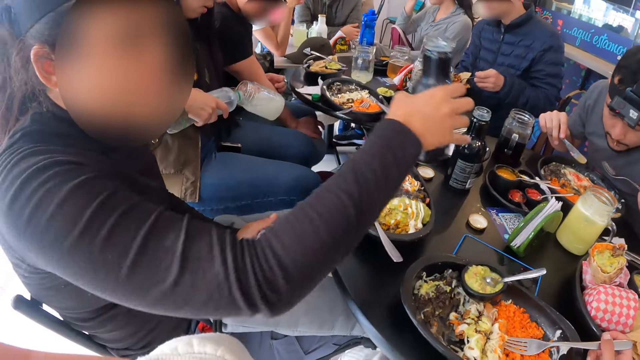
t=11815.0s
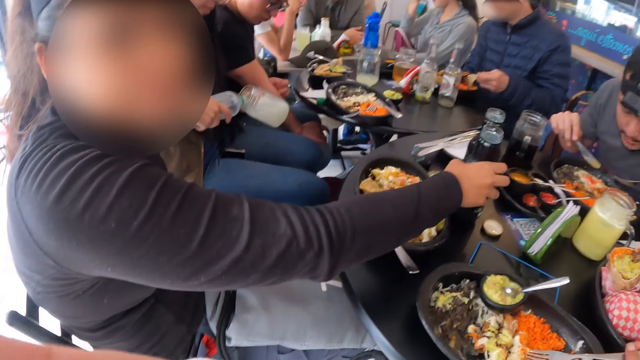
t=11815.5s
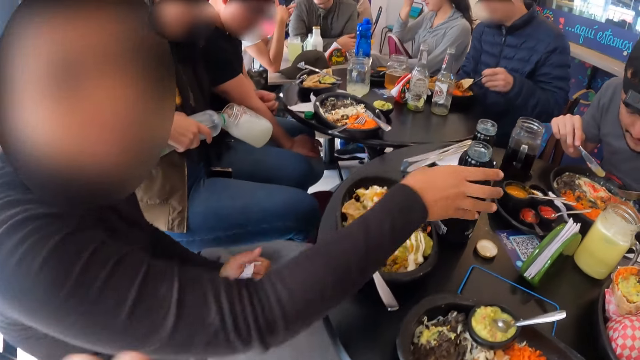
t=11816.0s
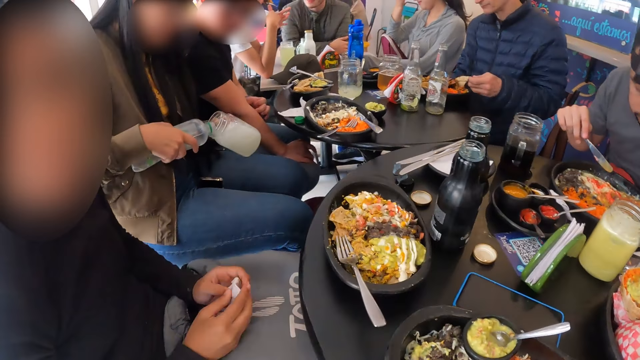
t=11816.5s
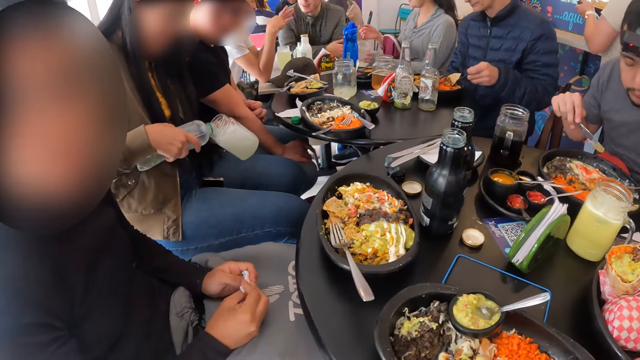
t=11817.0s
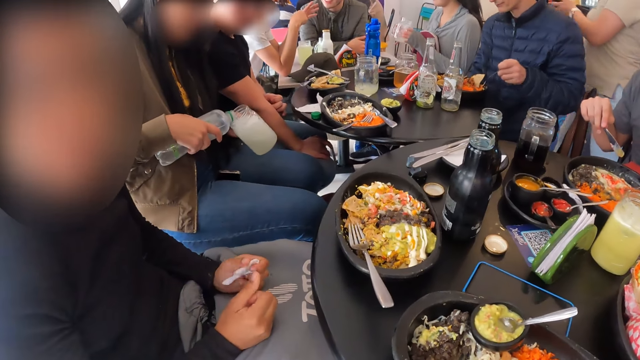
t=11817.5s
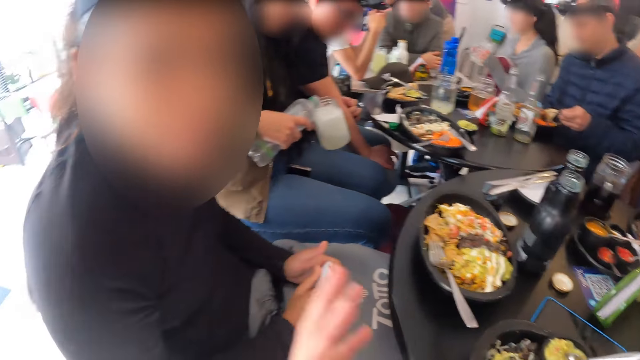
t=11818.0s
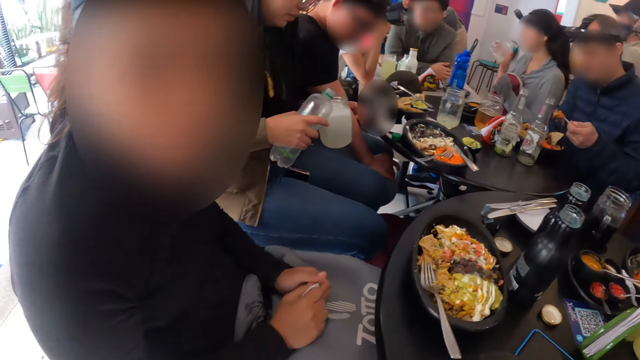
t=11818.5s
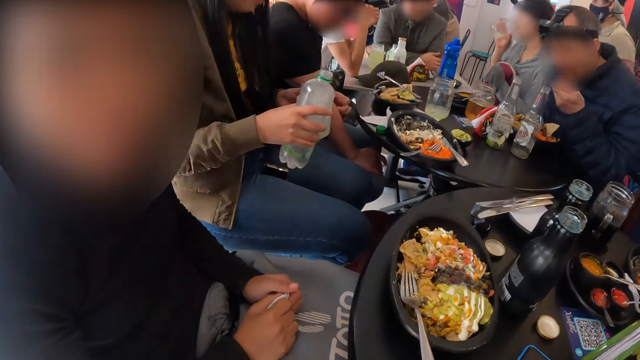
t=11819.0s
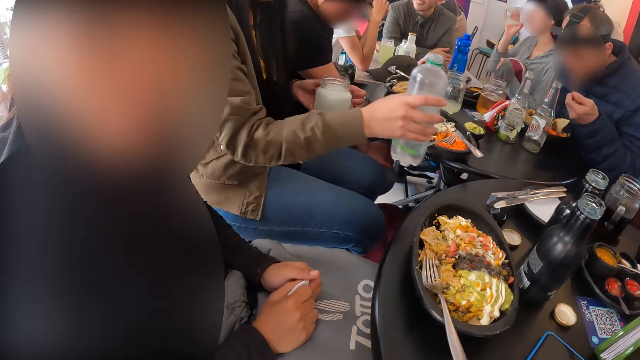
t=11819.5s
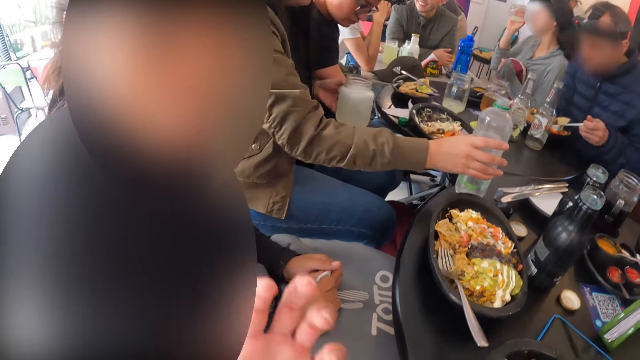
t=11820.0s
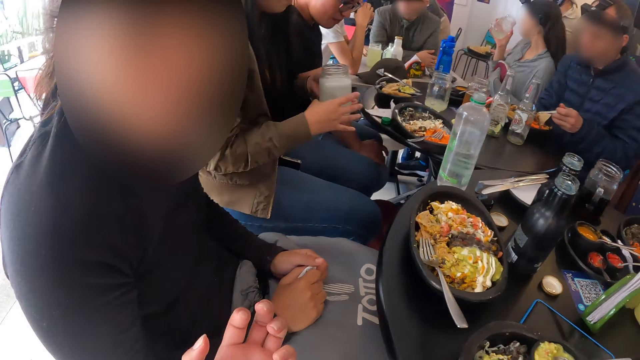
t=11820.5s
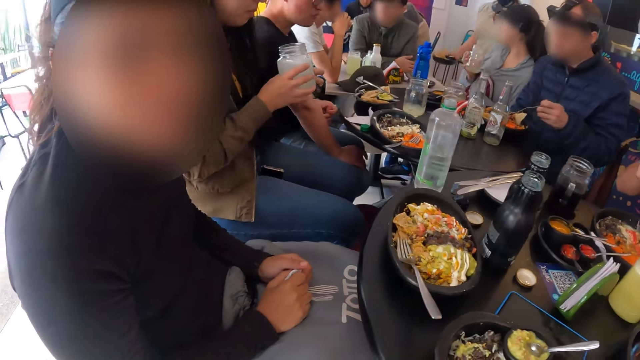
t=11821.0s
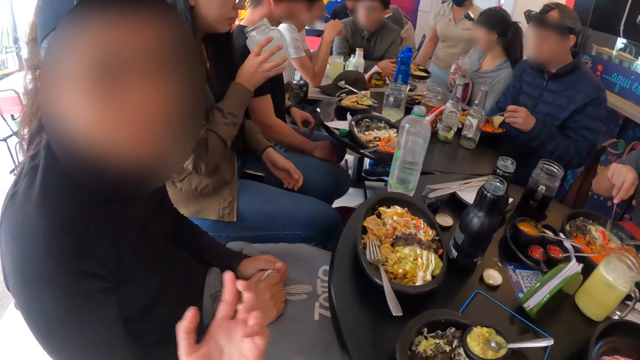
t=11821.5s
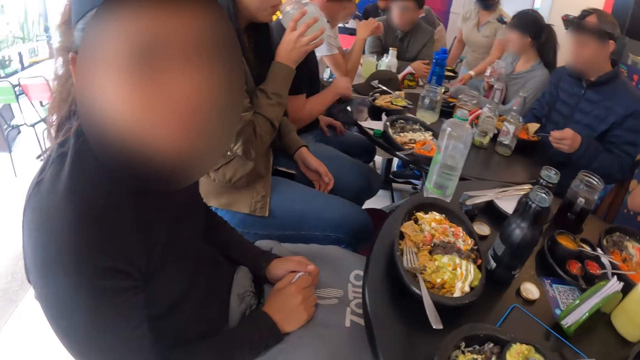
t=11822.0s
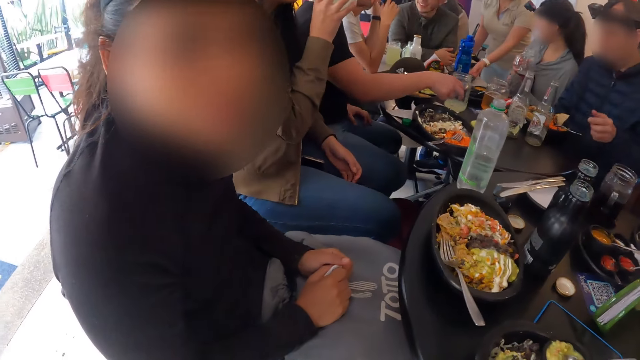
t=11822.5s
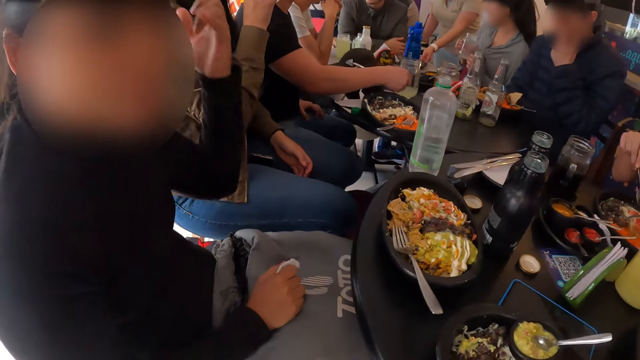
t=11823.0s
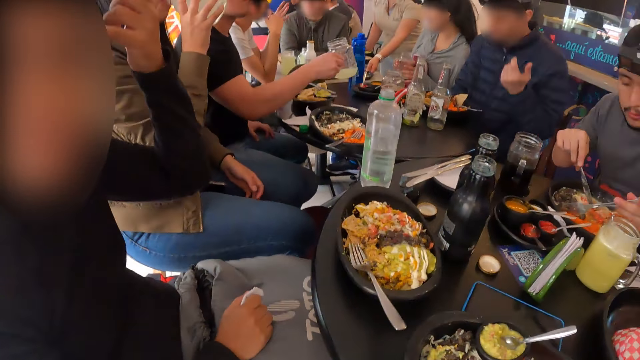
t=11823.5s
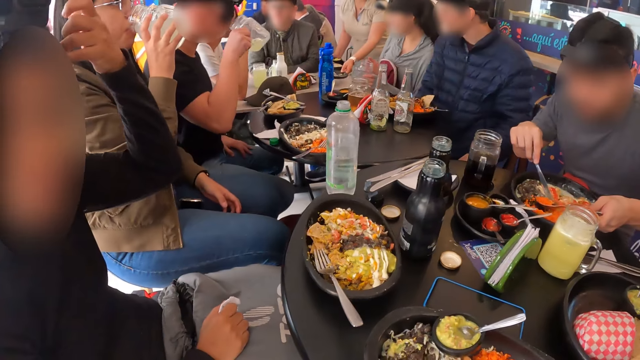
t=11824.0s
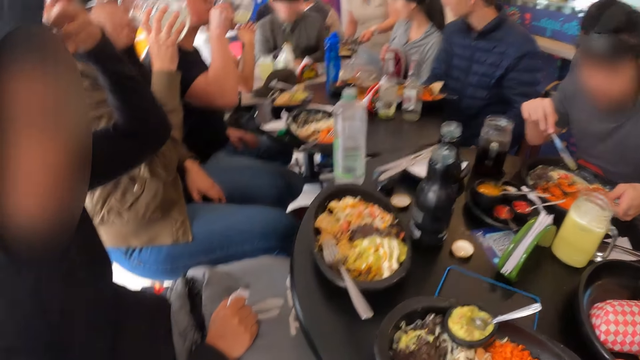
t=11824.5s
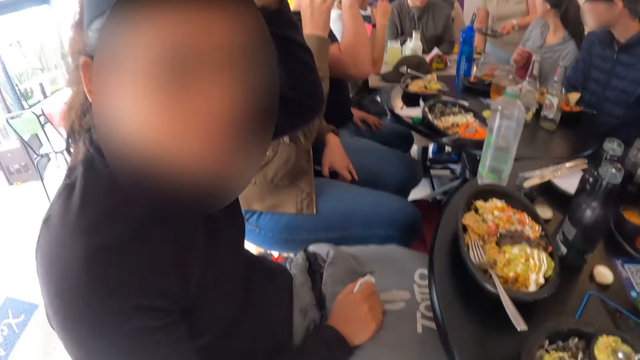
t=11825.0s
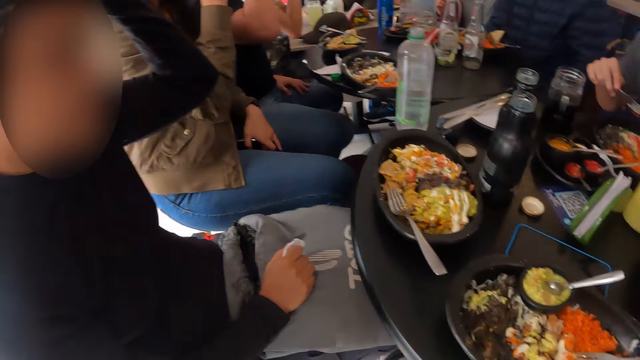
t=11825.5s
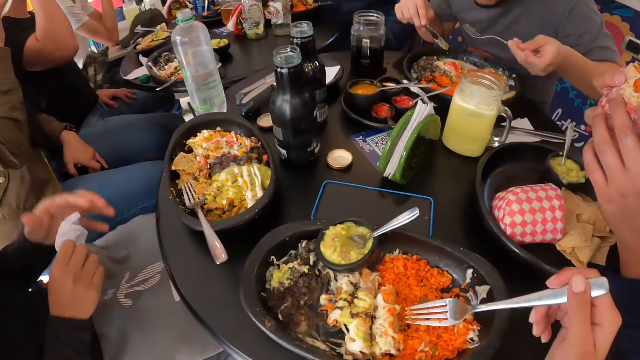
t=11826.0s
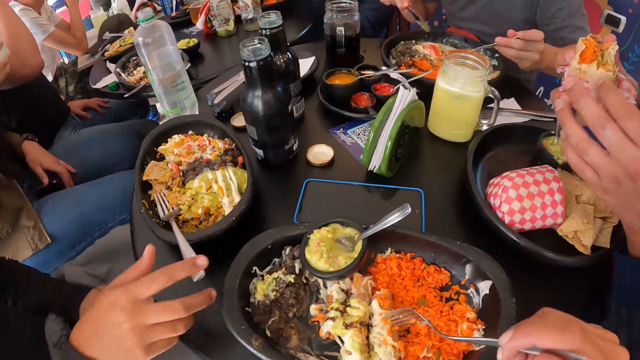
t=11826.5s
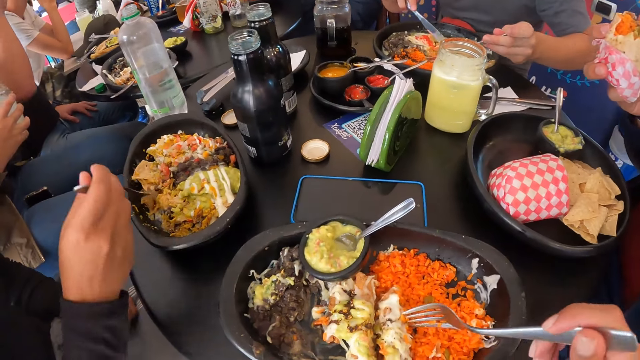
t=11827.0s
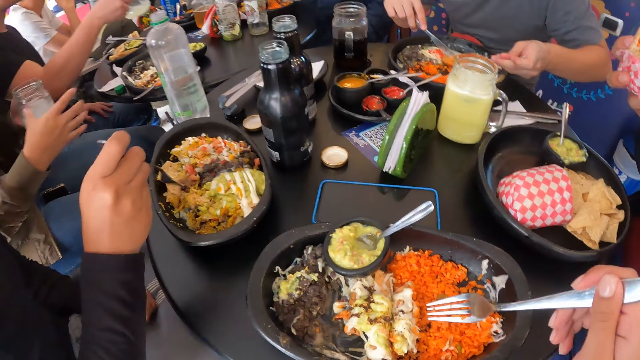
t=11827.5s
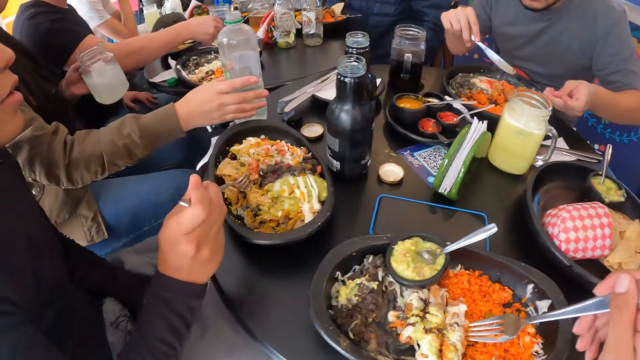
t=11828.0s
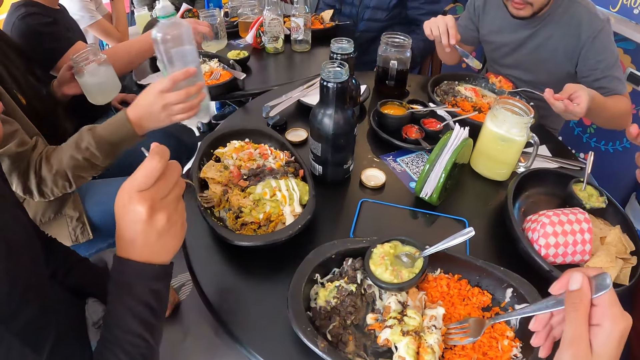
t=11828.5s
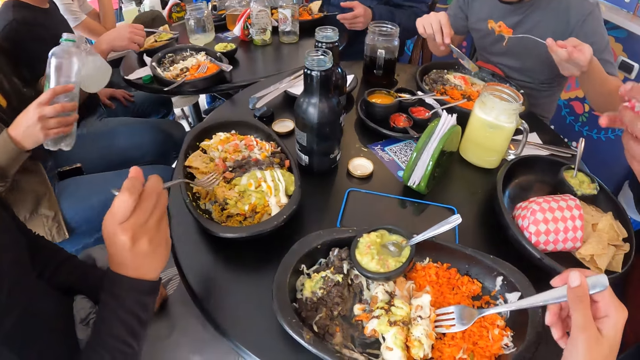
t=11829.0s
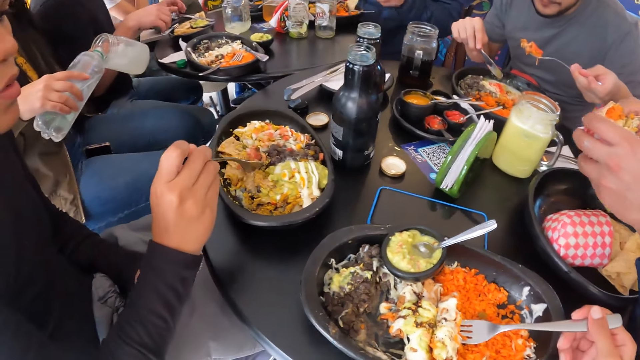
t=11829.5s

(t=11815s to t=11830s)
The woman drops the bottle in her right hand on the table. The camera wearer converses with the woman. The woman touches her hair with her left hand. A man eats food from the plate with both hands. The woman picks up the fork in the plate with her right hand. The camera wearer uses a fork.

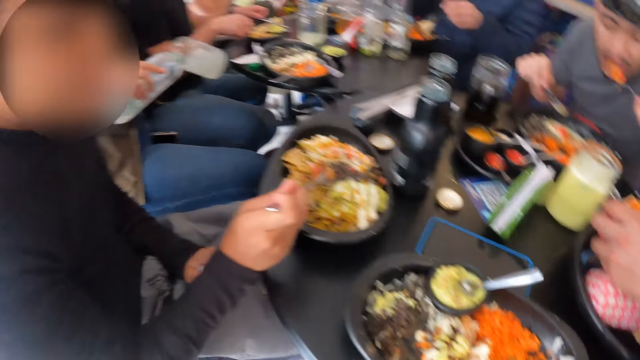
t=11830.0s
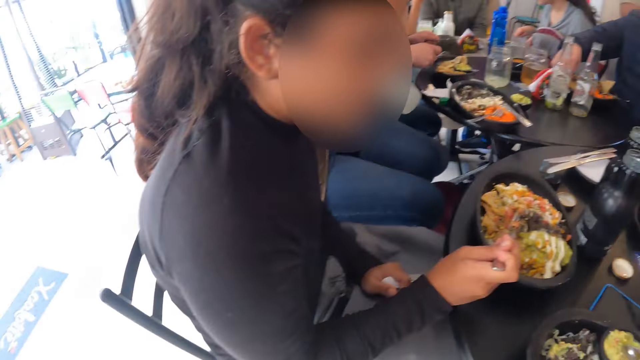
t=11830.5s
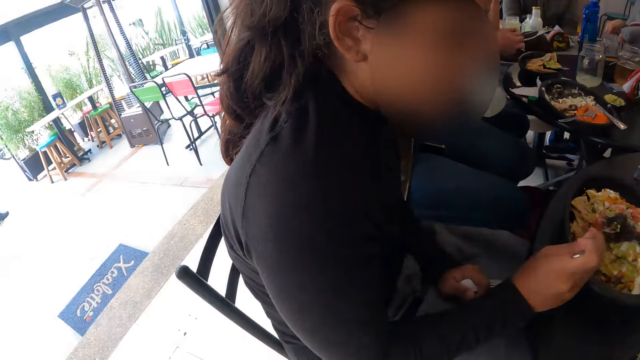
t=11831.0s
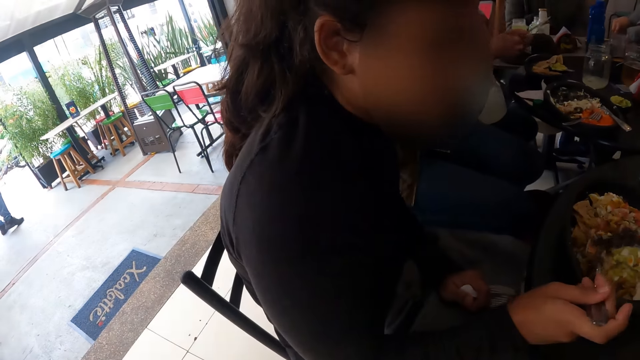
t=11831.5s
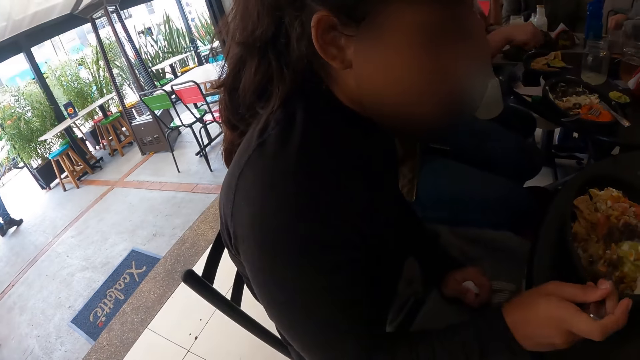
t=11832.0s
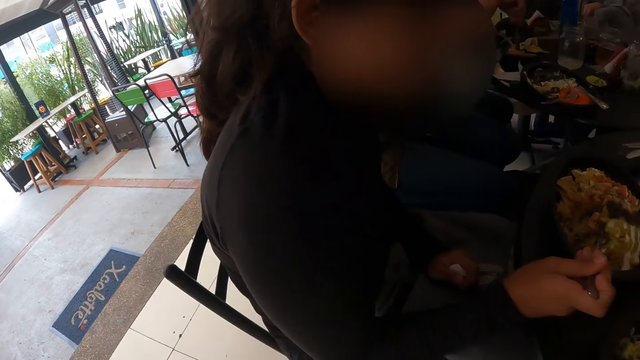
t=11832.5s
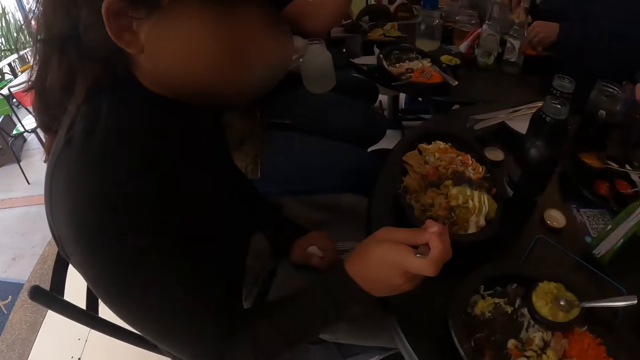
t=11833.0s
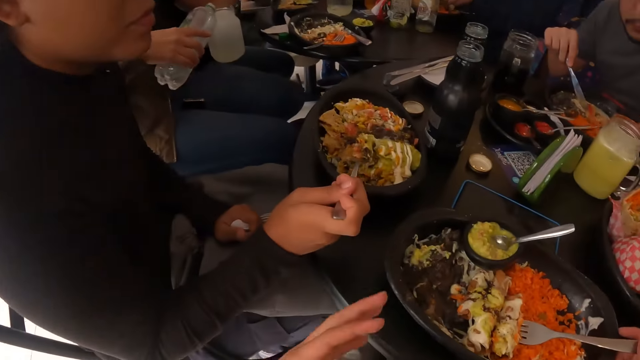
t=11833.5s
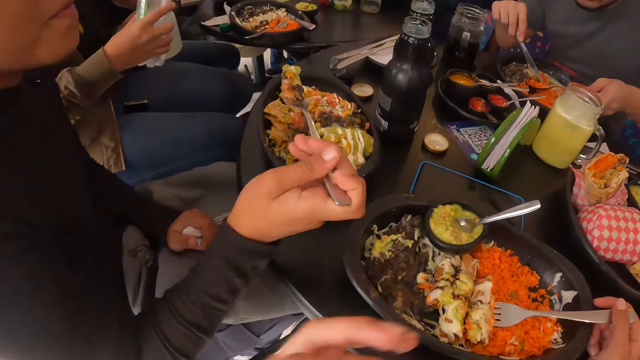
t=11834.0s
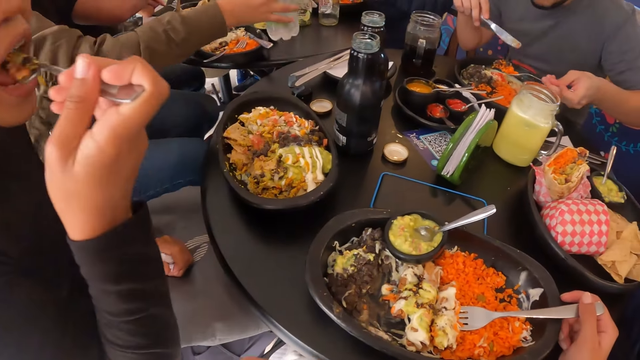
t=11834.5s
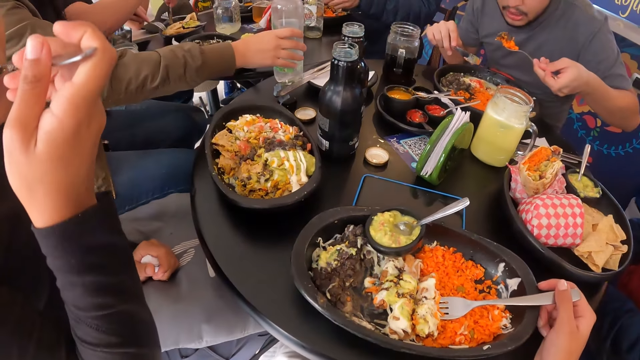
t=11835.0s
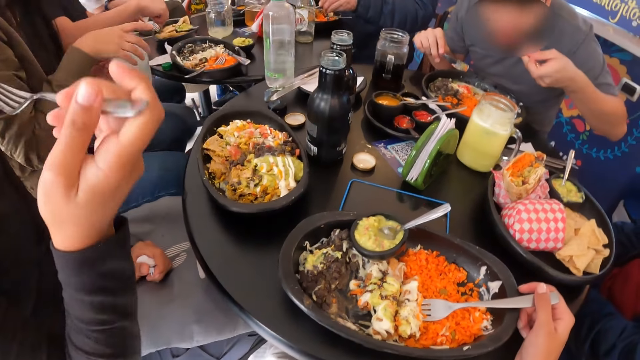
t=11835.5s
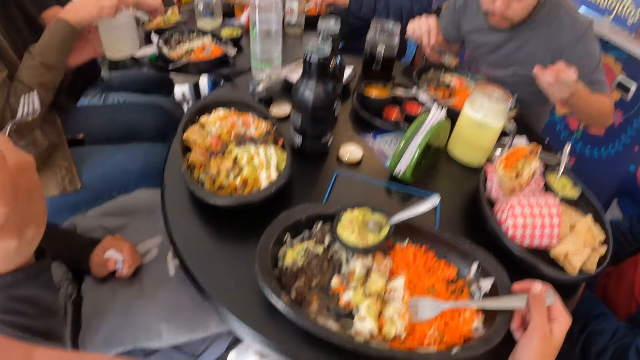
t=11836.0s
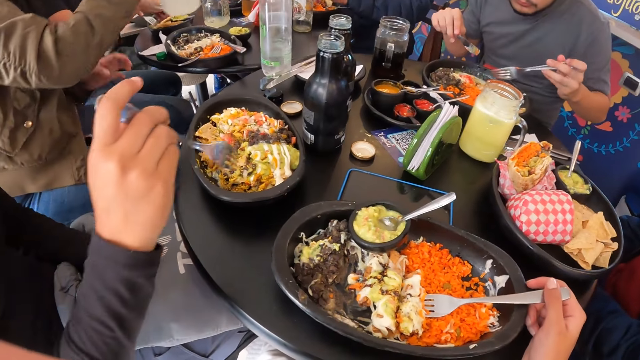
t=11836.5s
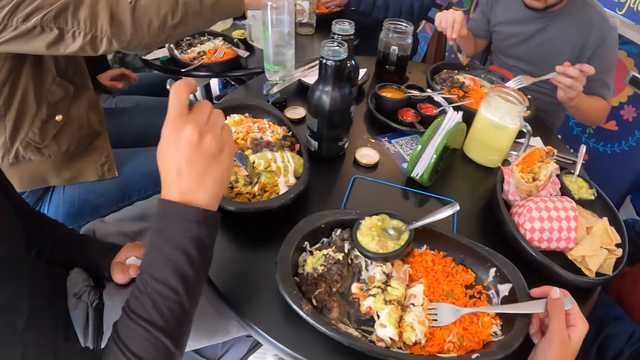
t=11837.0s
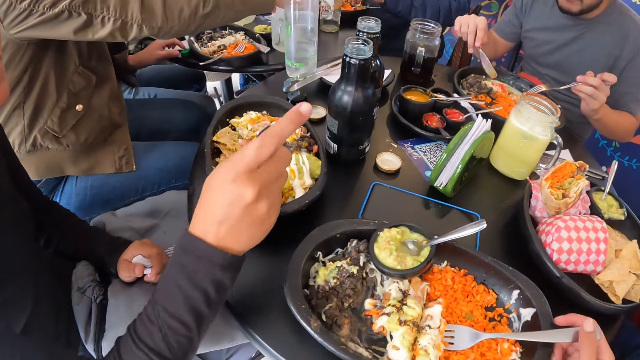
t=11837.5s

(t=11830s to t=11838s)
The camera wearer looks around the place. The woman eats food from the plate with the fork in her right hand.
